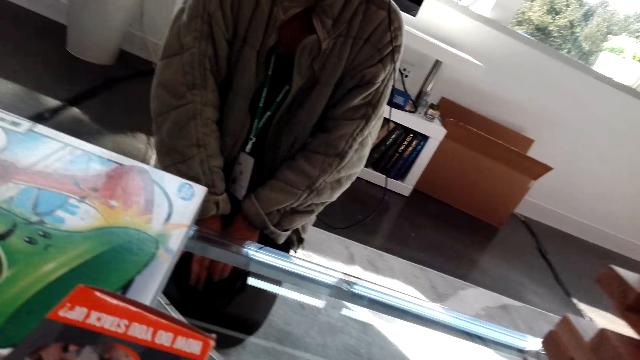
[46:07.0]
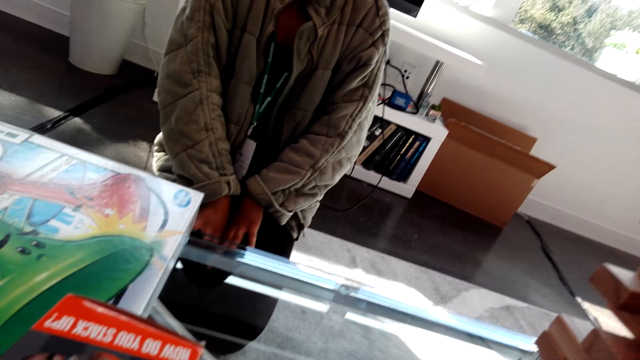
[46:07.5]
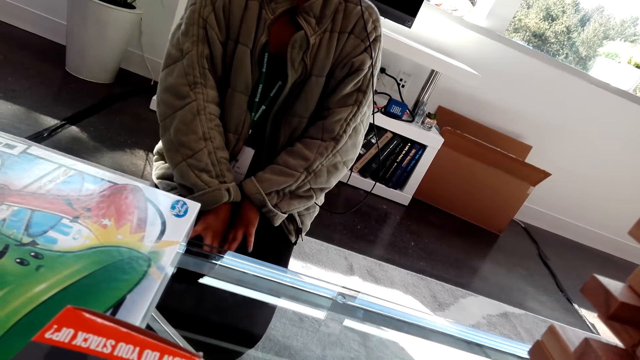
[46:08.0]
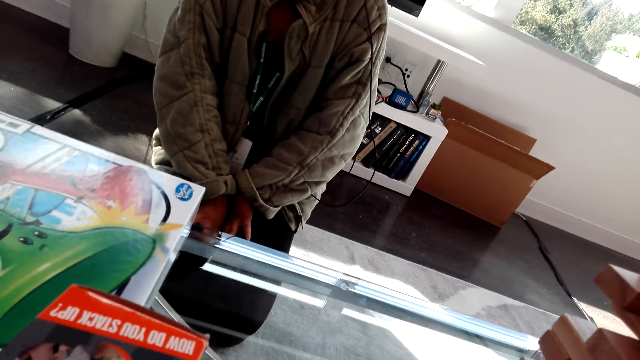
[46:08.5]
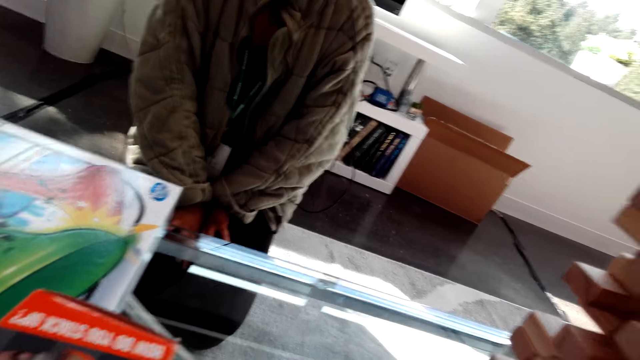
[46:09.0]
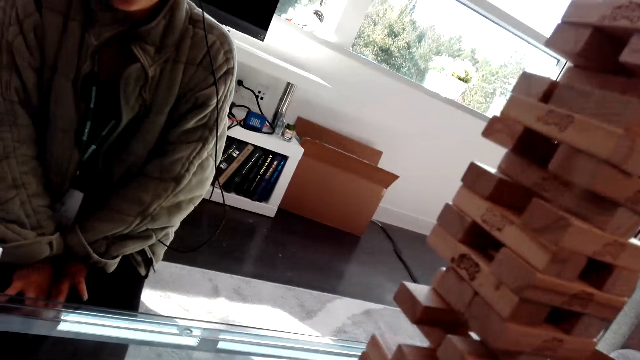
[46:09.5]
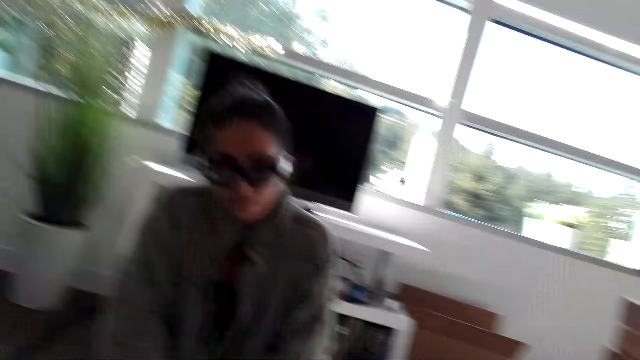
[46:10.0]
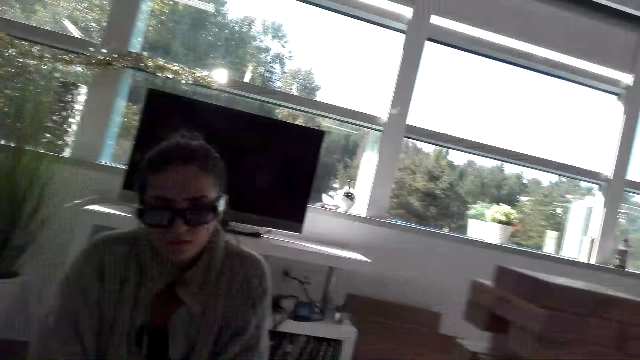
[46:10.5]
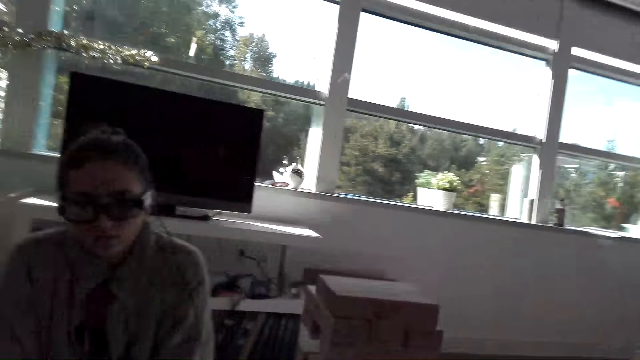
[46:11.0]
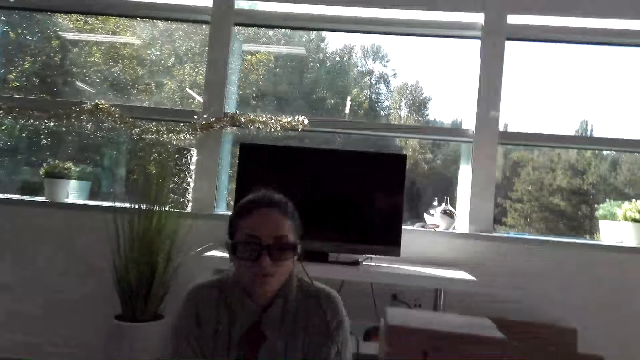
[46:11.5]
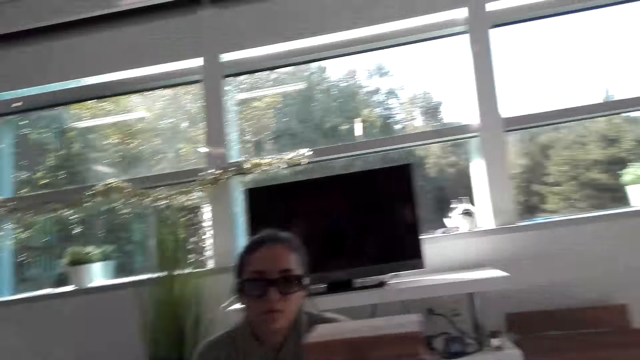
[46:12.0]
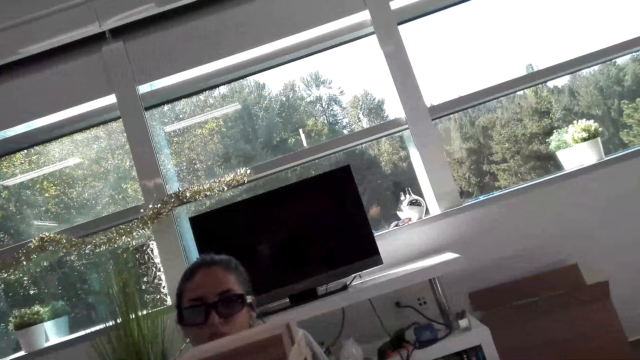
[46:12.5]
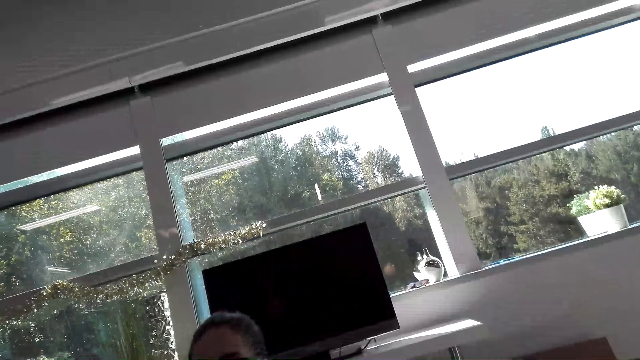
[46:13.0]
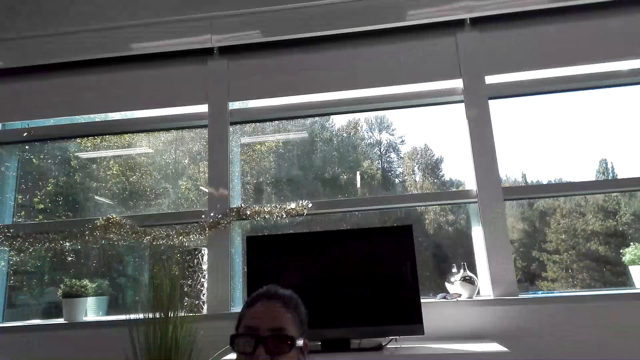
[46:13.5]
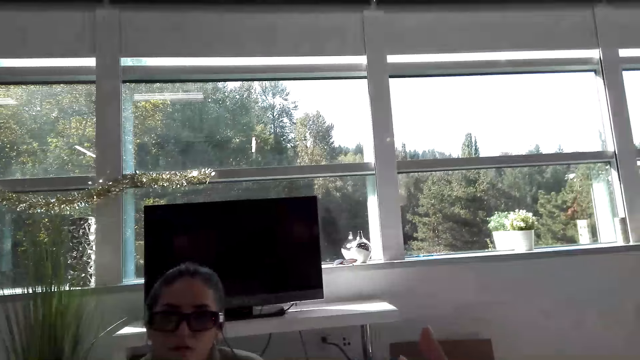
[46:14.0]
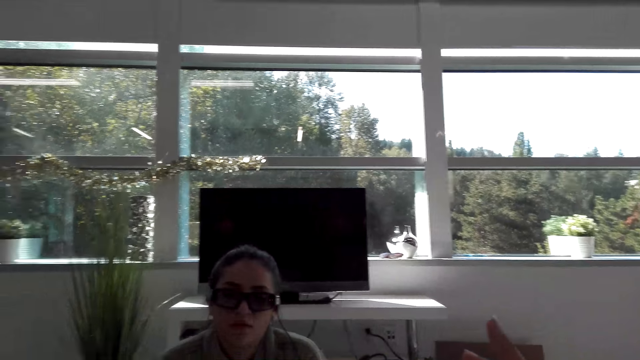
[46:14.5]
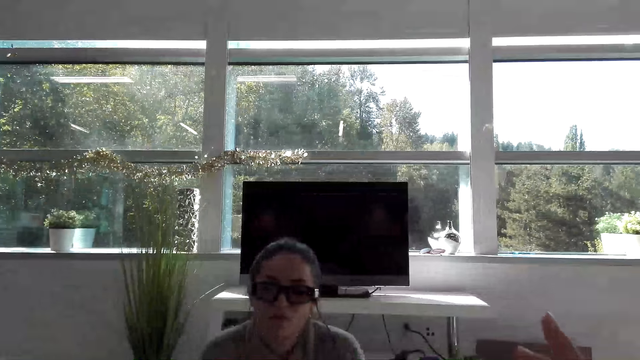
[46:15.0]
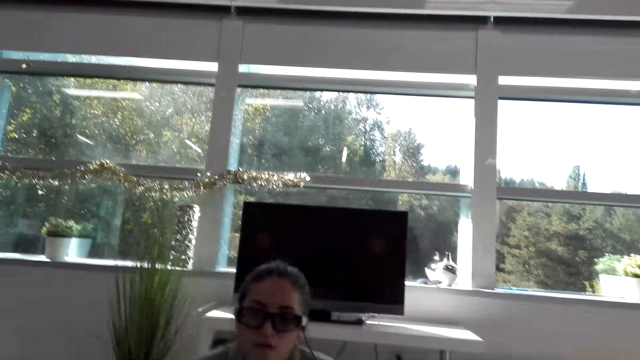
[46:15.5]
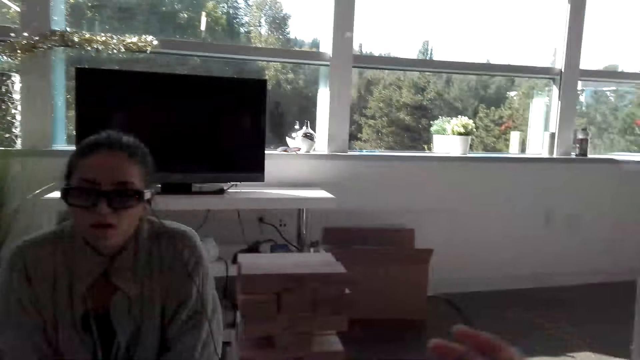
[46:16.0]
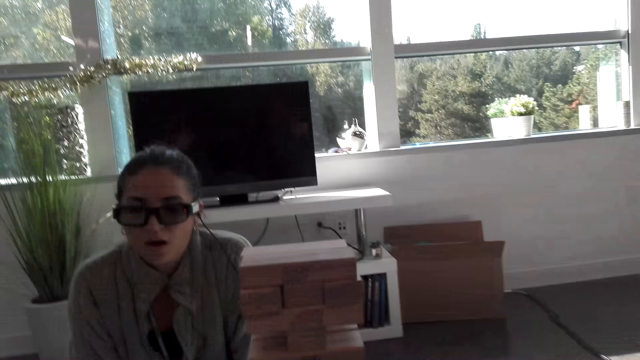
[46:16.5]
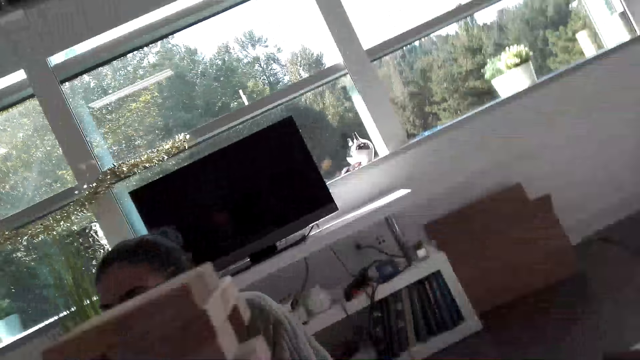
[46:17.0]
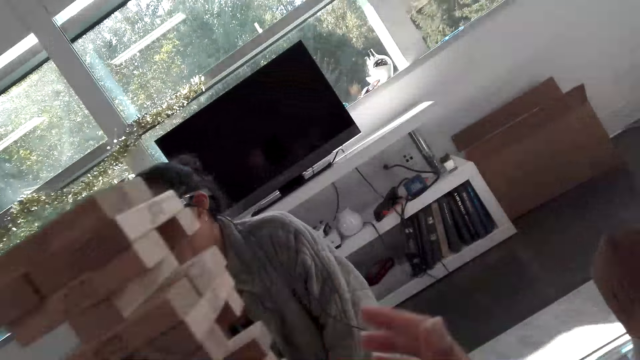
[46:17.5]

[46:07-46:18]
The woman puts her hands in her lap. The camera wearer looks around and moves a hand.

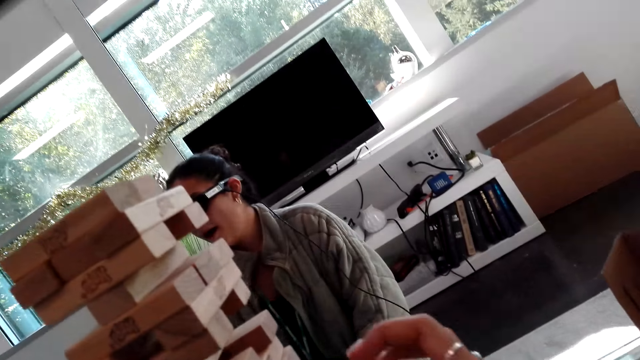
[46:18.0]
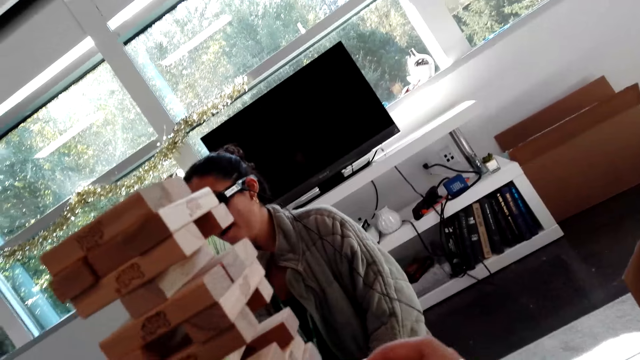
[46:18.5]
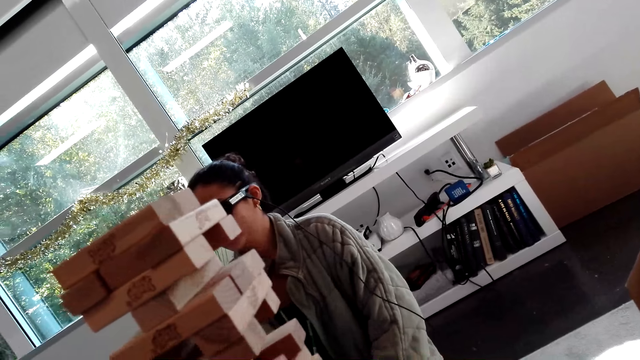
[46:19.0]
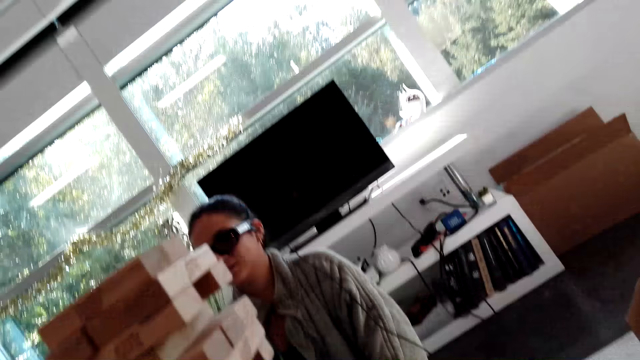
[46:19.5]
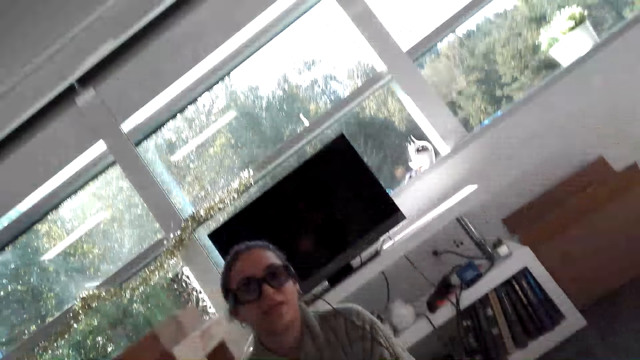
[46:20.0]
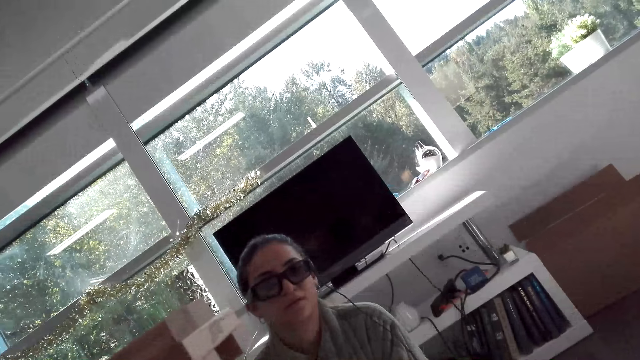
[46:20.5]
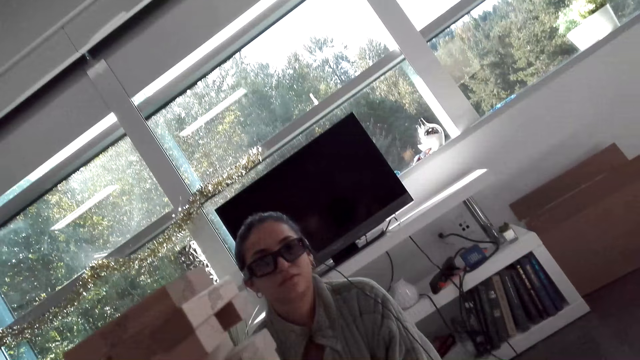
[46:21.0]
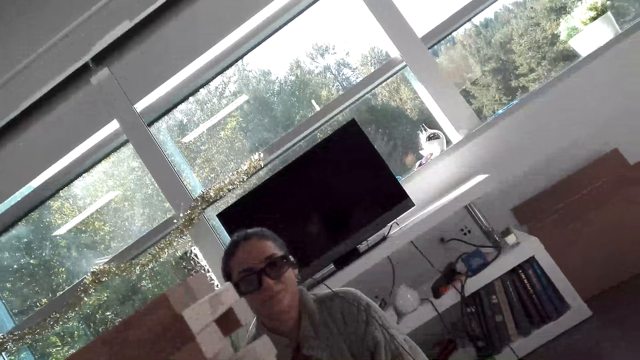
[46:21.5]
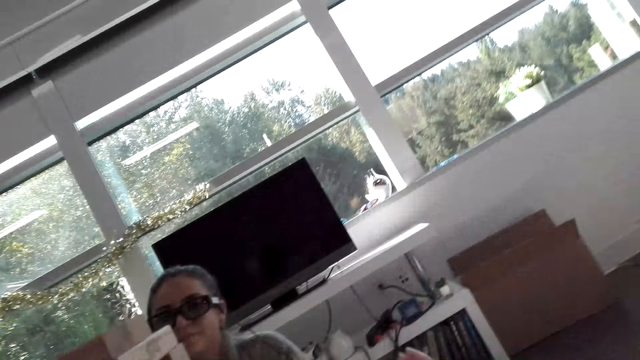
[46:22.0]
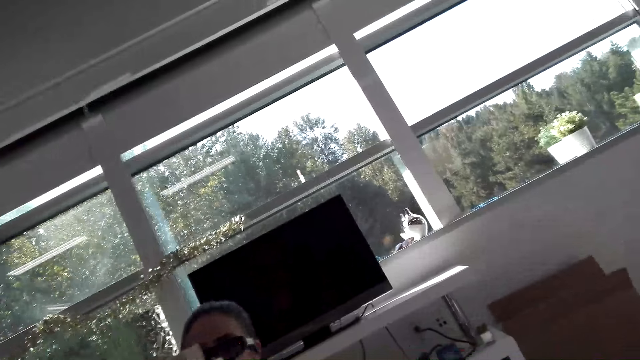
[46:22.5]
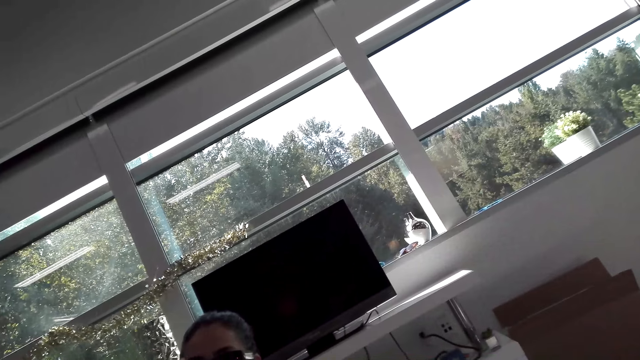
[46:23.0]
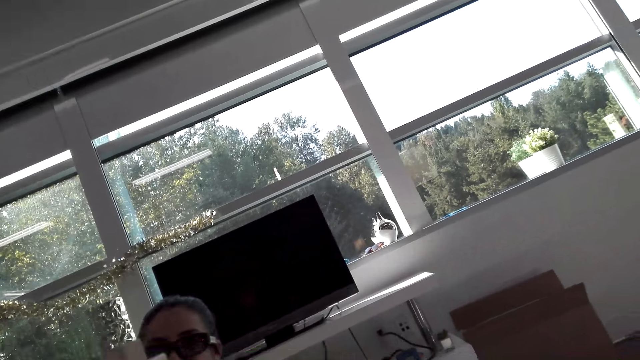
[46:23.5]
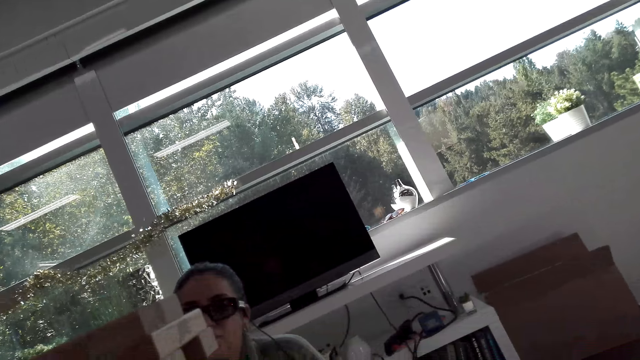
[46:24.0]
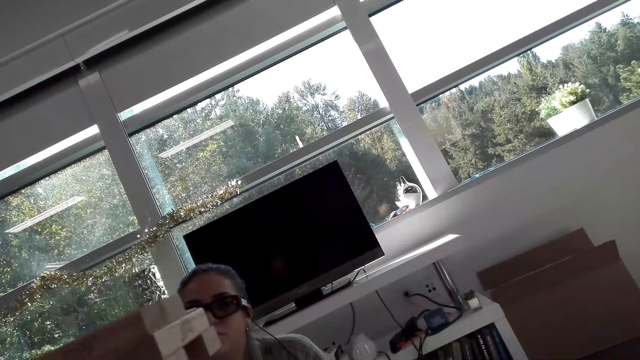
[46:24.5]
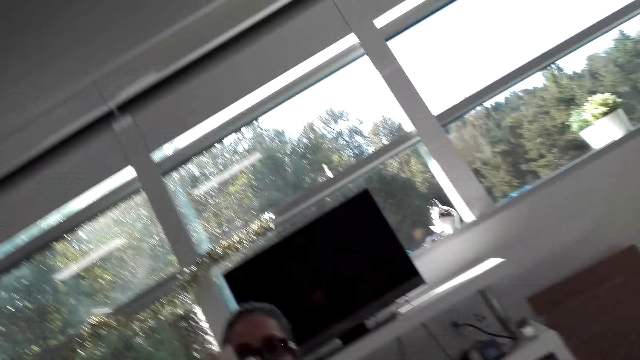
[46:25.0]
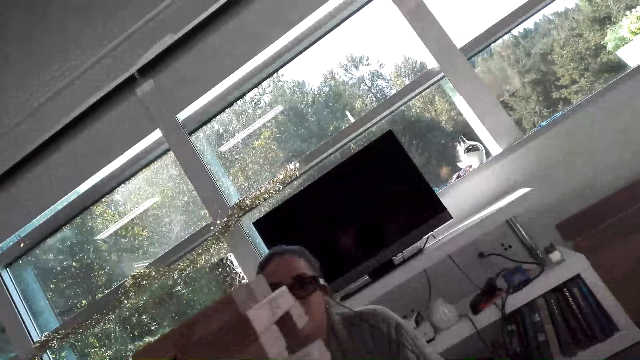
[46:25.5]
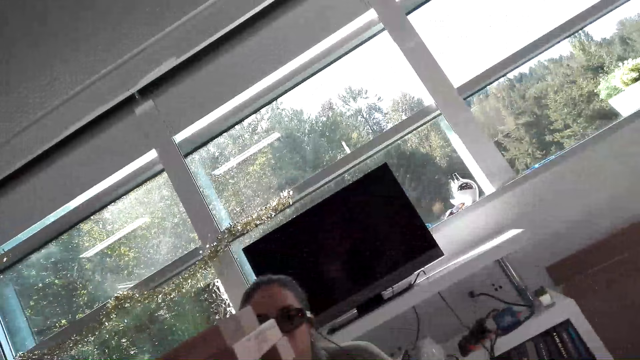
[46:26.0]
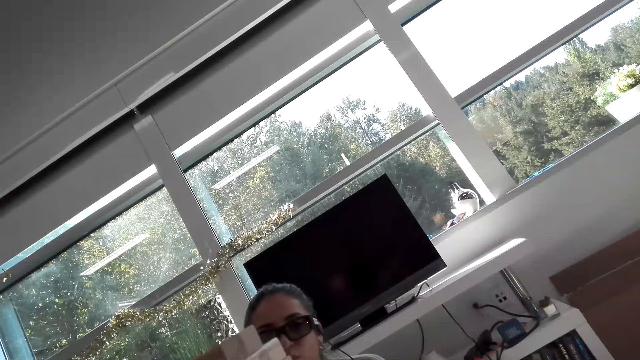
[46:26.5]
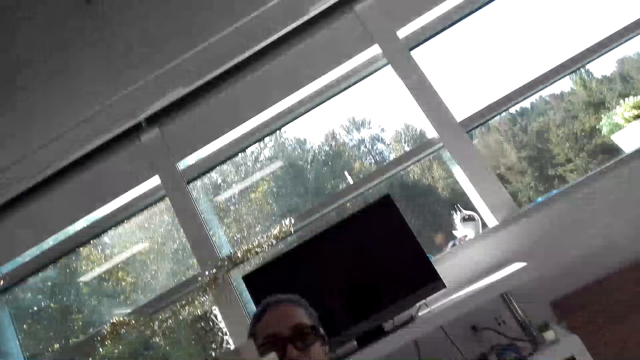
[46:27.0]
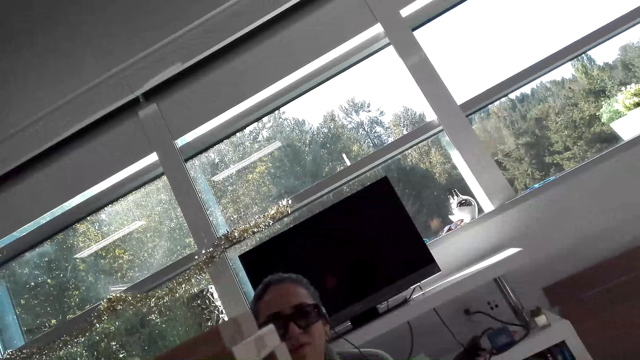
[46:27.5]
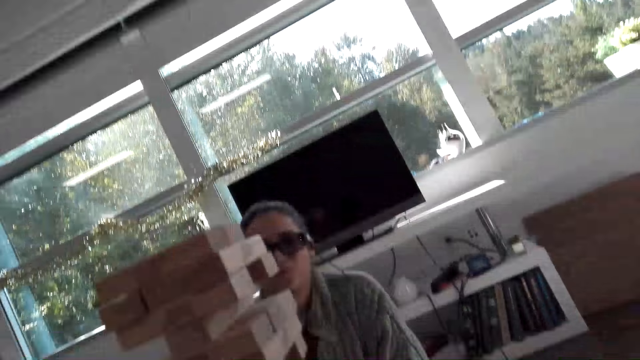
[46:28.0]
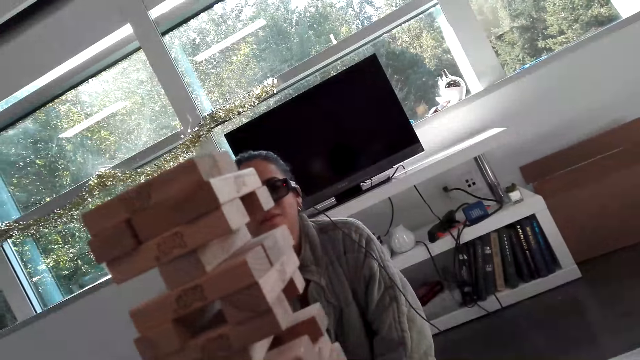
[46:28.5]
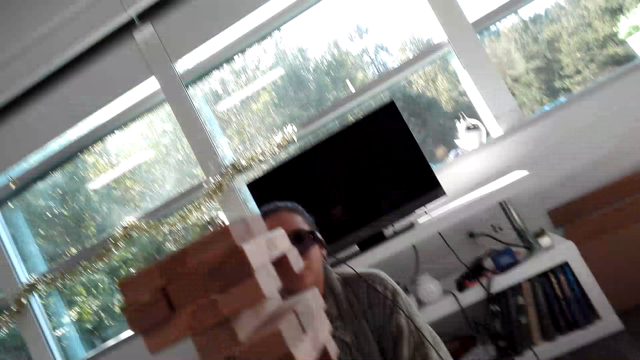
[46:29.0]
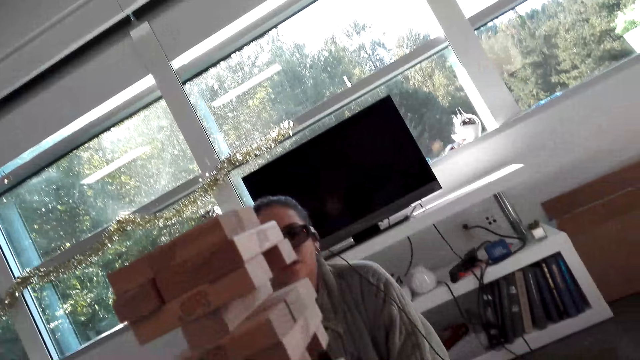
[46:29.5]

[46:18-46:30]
The camera wearer plays the block tower game. The woman stares at the camera wearer.
